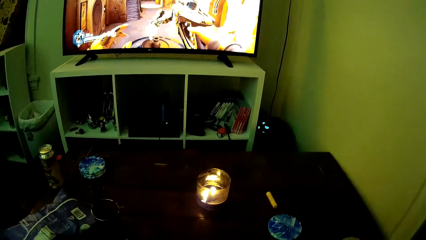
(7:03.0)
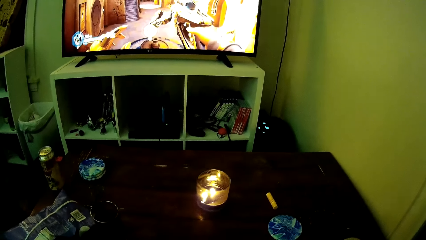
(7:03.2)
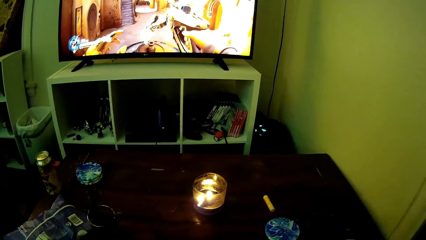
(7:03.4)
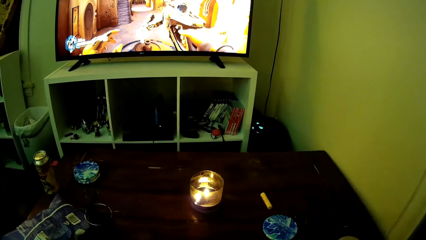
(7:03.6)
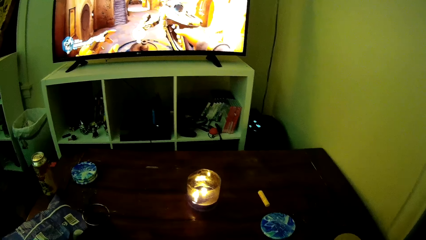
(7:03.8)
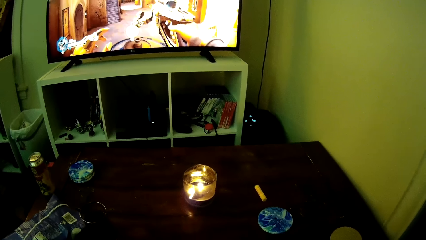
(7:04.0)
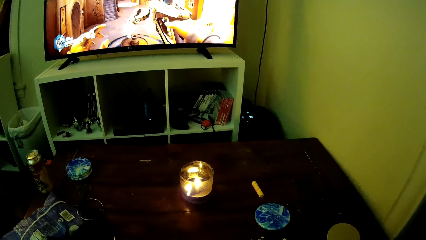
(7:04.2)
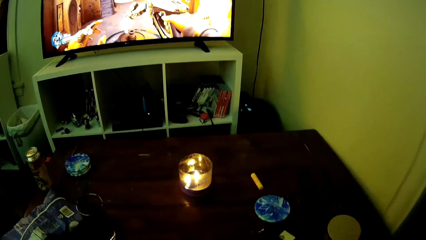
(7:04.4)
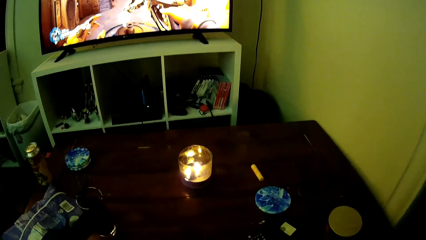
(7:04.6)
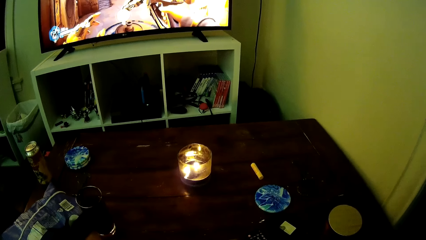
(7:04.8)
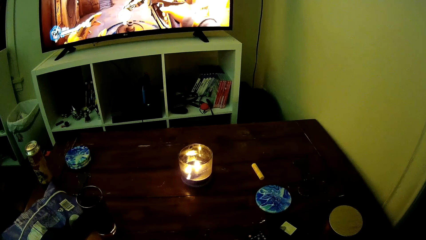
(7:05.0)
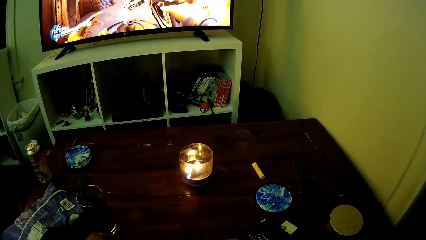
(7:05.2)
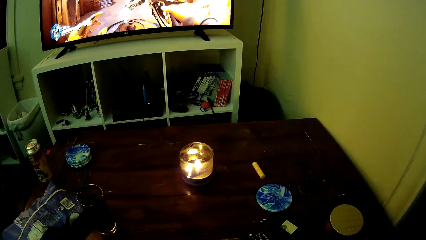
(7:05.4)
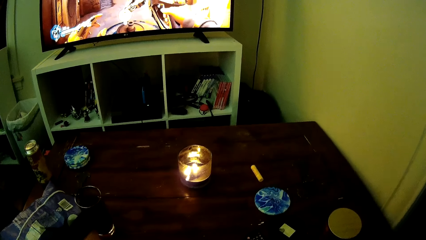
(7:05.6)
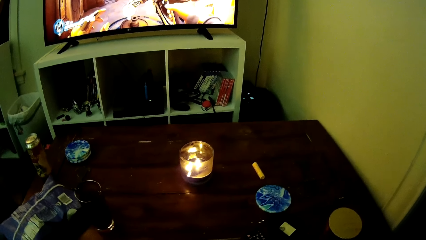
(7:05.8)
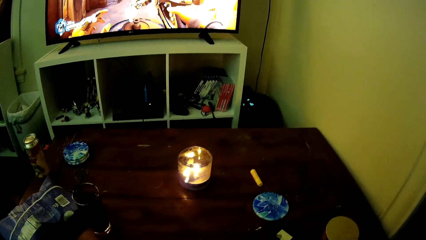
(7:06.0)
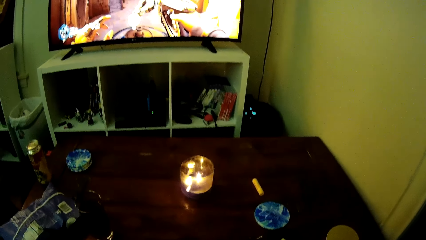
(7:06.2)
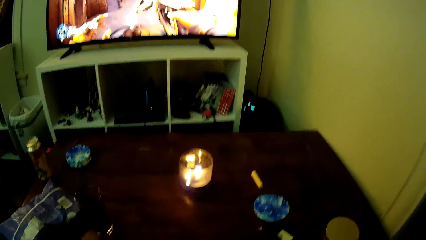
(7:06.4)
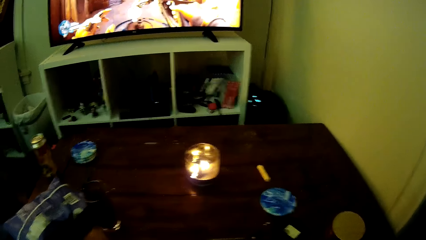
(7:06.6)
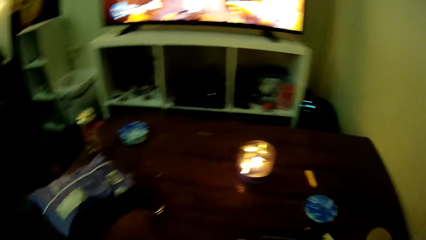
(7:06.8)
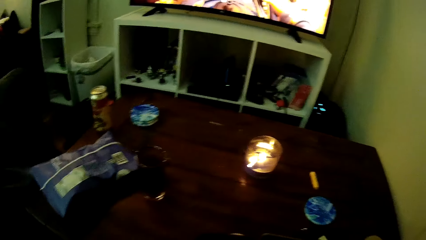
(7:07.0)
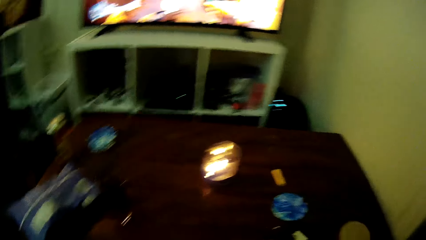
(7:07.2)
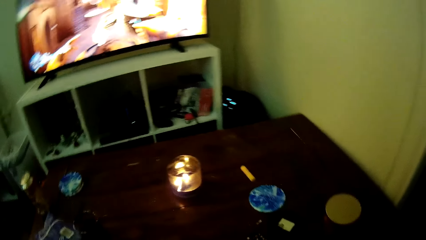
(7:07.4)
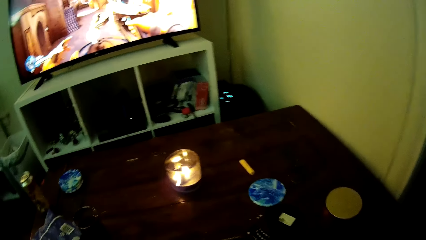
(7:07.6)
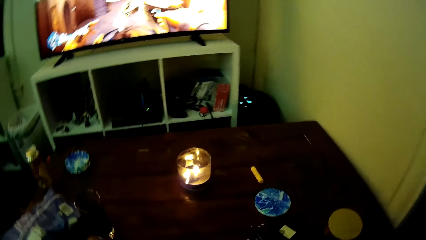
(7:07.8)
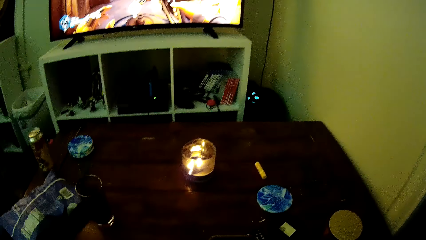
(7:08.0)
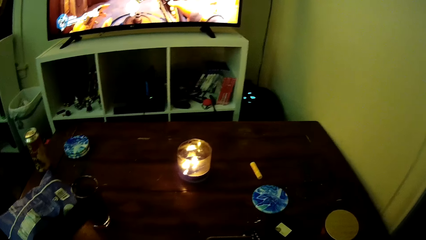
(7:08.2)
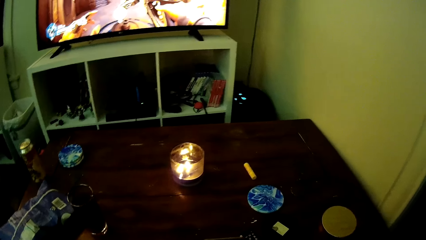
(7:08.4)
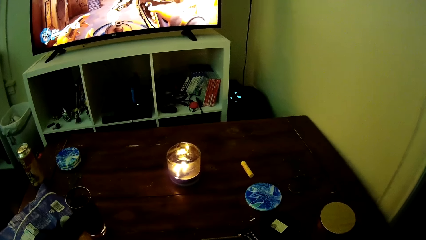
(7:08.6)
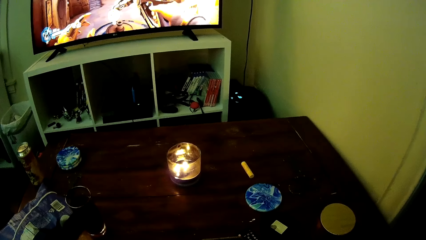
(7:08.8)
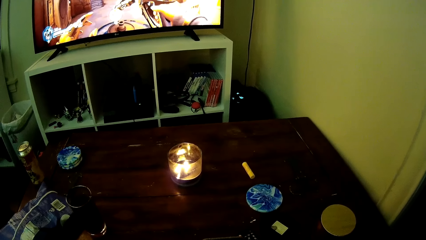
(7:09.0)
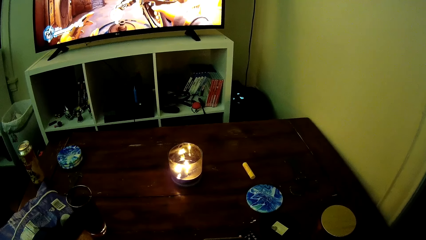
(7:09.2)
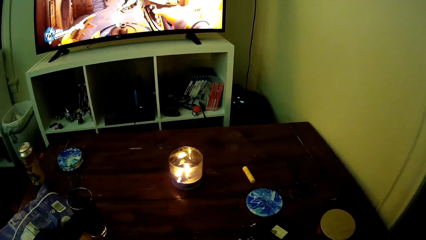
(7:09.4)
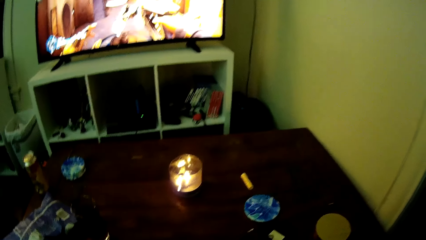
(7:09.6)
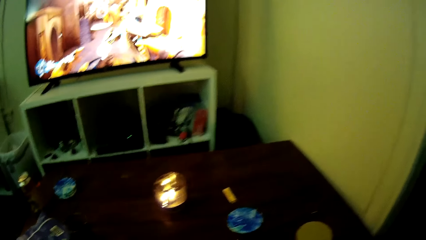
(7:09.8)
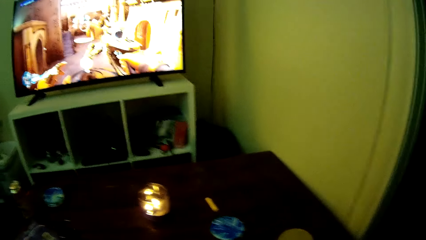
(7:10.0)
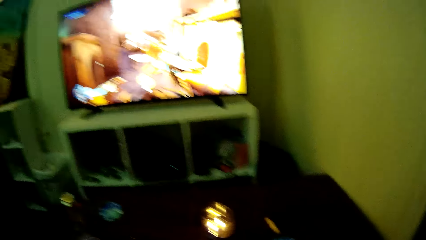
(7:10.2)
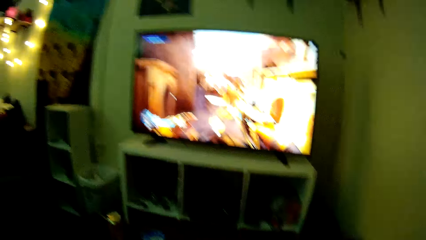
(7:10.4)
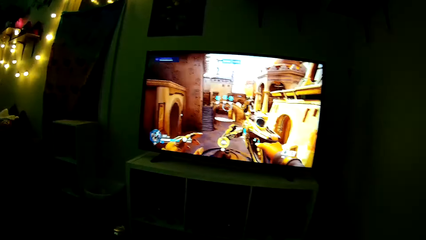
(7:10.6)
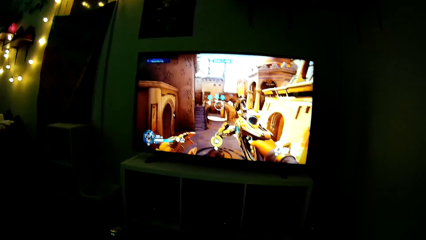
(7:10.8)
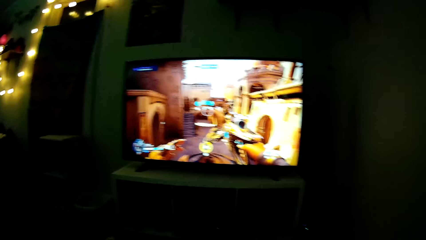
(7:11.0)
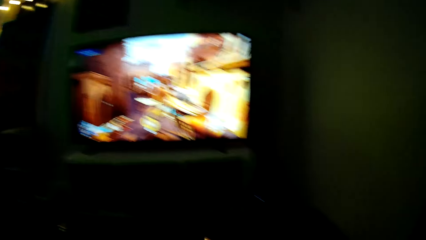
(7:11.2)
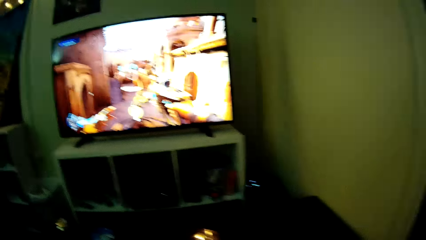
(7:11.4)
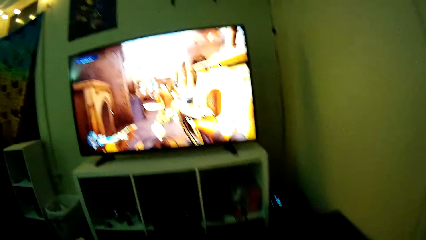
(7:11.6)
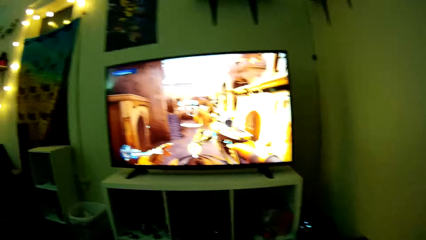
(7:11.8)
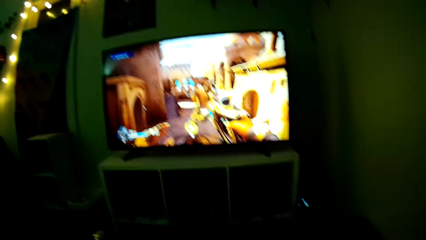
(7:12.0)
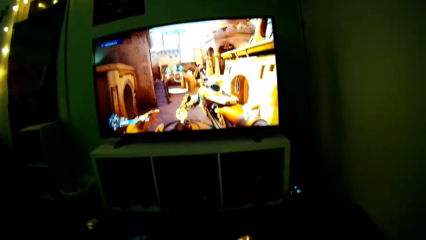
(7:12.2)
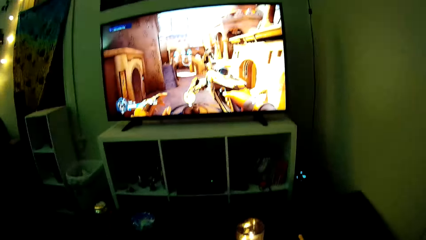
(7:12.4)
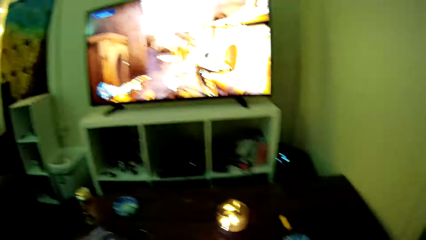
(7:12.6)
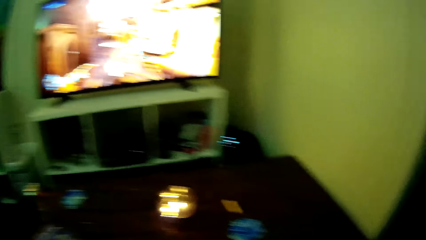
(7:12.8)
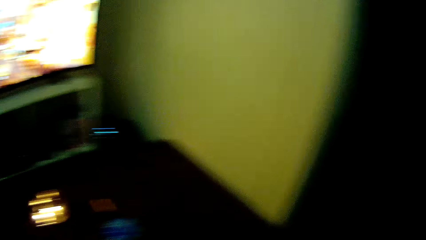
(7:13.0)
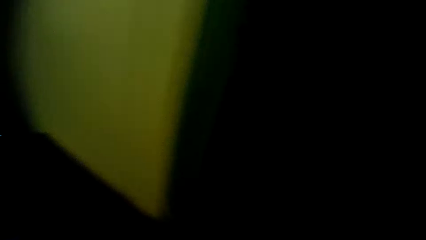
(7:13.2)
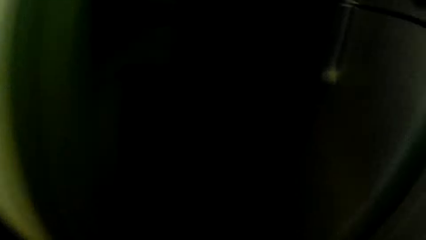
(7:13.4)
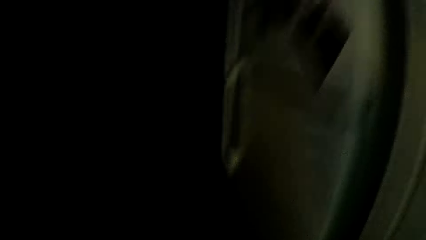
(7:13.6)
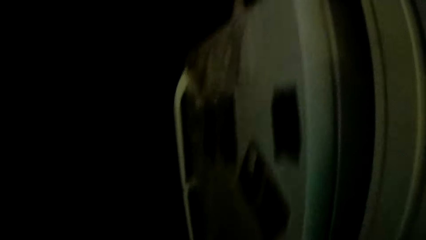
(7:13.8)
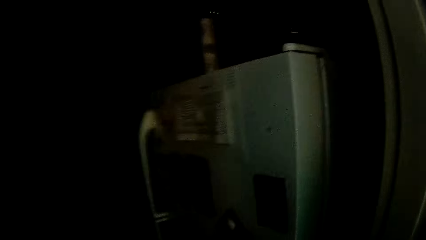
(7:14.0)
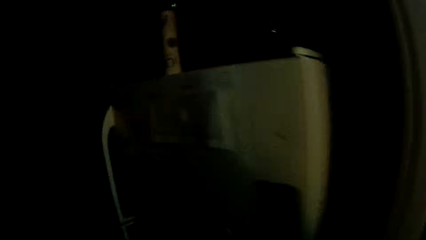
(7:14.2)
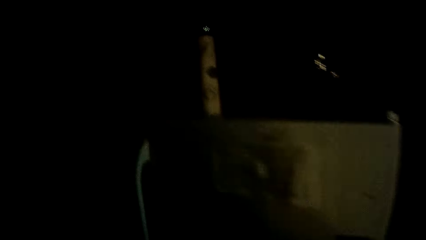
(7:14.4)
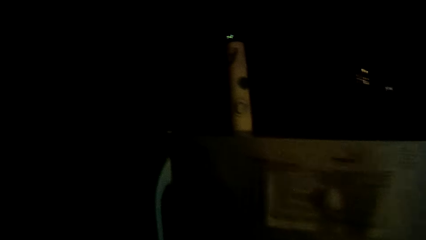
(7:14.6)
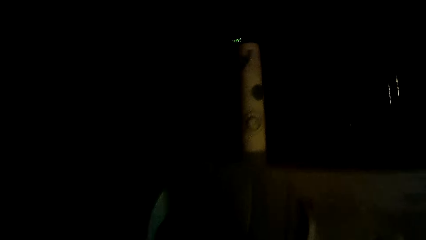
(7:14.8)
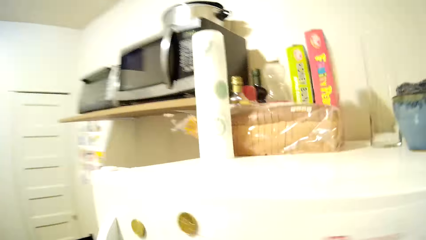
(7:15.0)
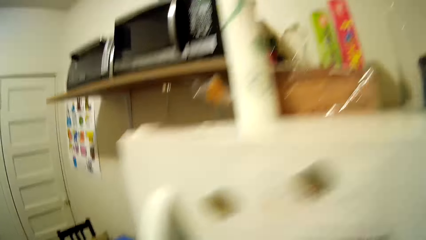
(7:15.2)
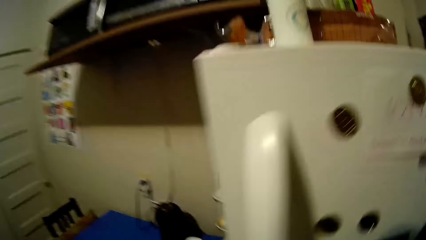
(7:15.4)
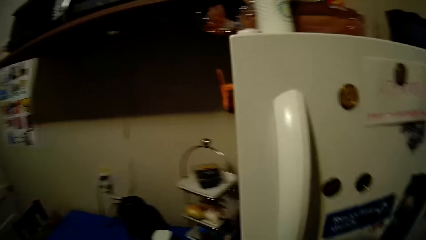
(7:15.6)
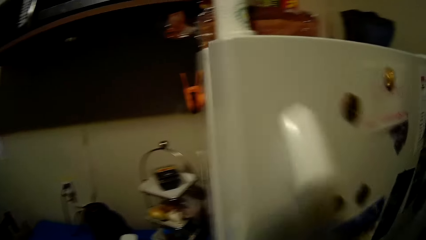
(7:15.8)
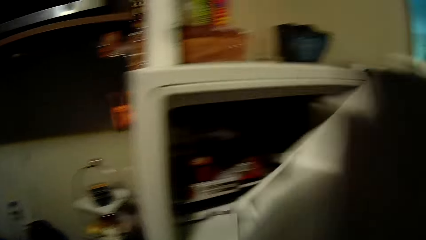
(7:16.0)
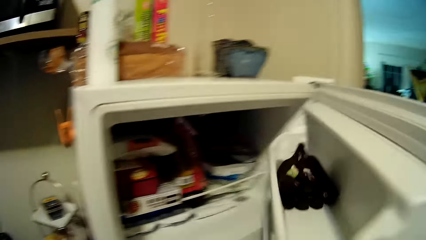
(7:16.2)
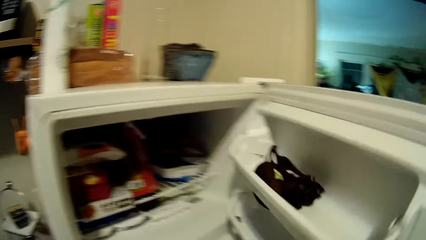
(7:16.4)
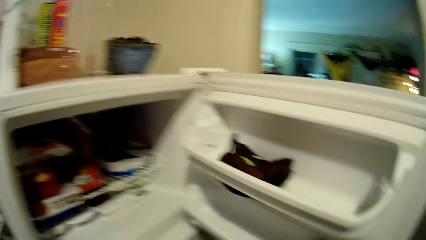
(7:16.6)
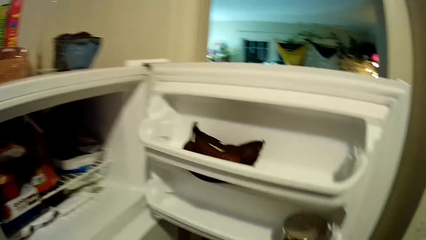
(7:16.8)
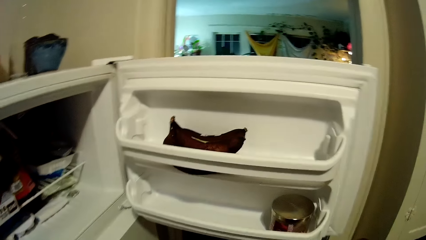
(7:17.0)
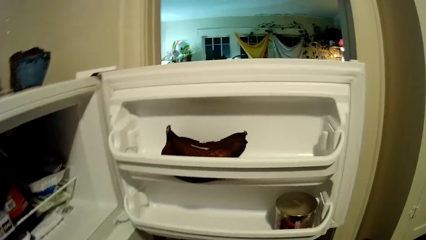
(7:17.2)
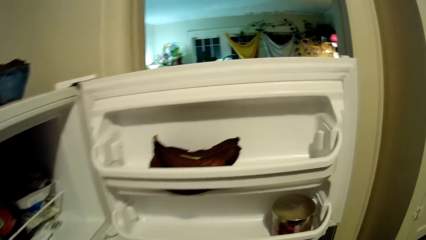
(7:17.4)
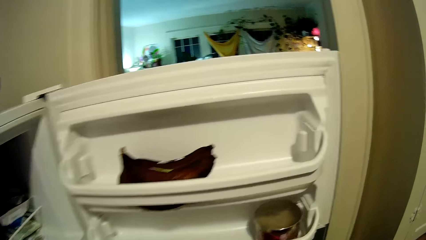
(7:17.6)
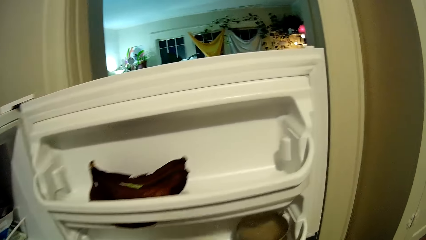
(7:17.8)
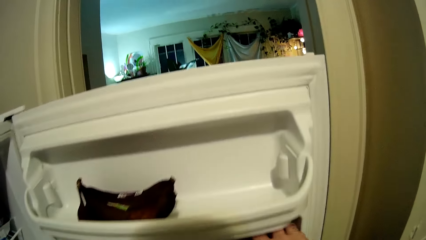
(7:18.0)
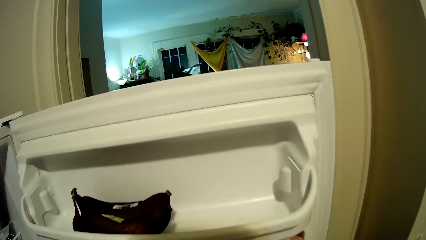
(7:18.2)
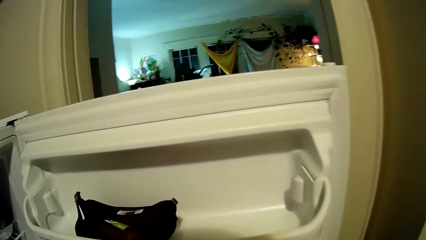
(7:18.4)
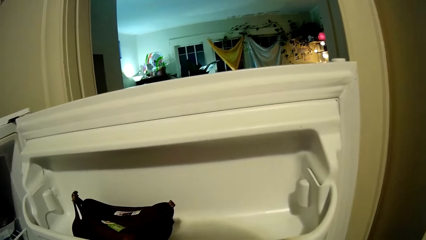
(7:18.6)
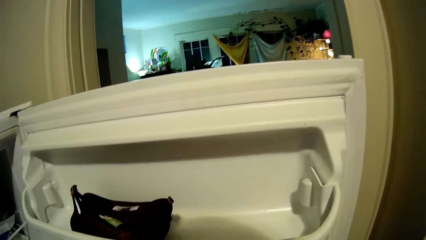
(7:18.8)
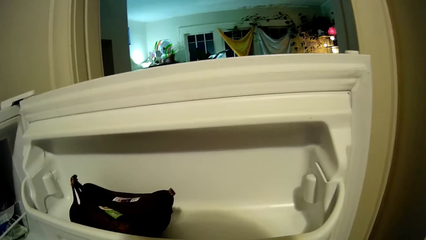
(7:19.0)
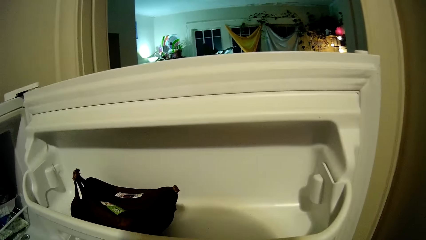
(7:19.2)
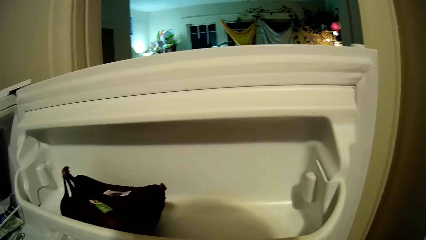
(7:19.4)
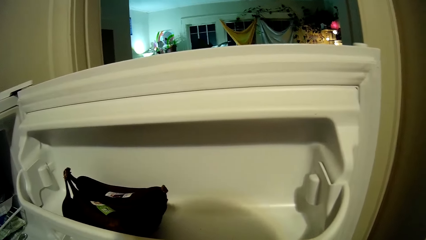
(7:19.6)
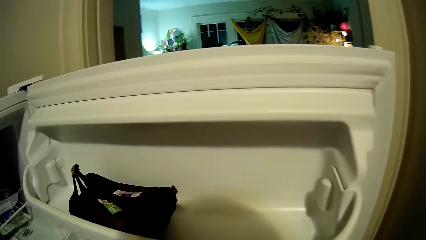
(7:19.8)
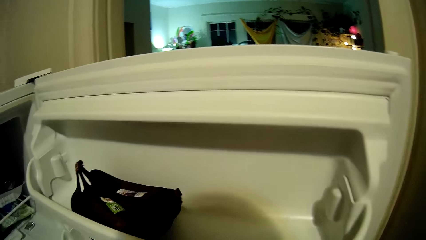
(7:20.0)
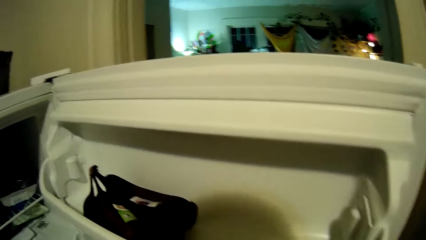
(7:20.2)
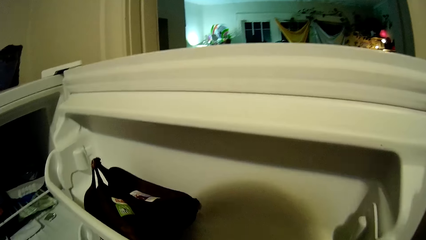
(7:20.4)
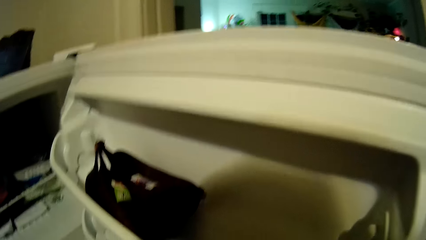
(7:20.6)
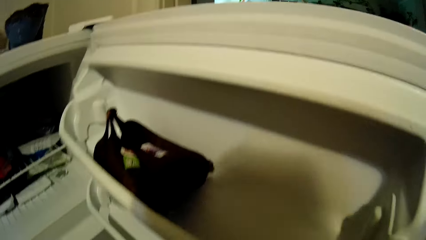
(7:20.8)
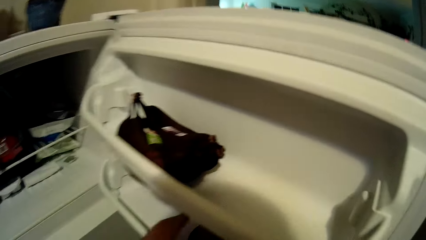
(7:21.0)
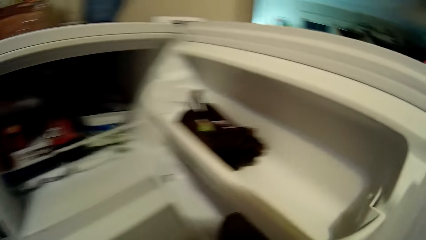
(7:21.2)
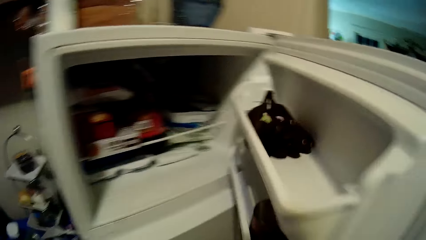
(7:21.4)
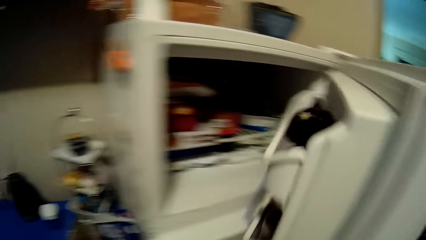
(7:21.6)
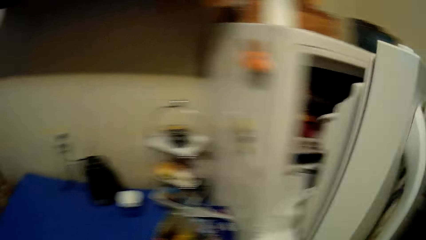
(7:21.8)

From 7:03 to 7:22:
The camera wearer talks. They look around. They walk to the kitchen. They move around. They turn on the lights. They open the fridge. They pick up something.
